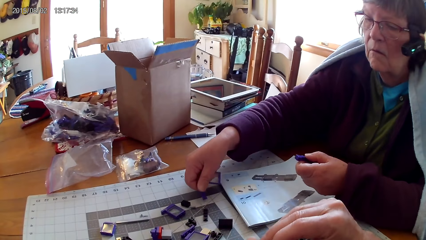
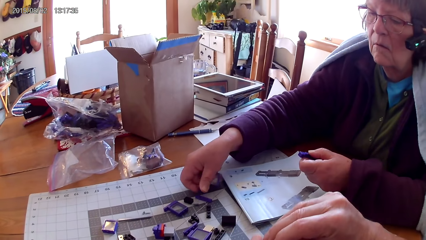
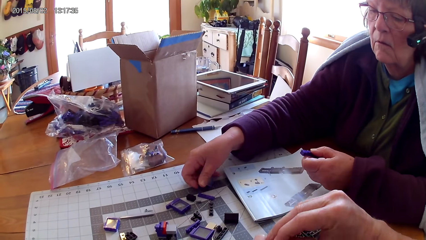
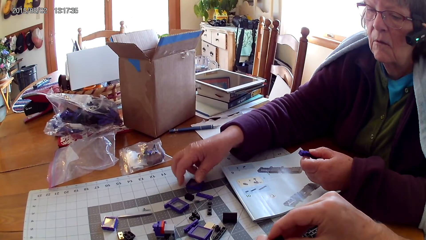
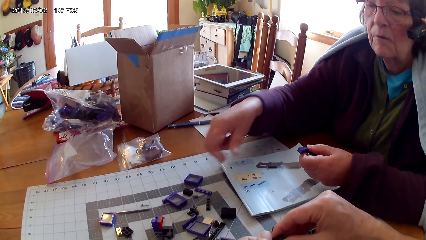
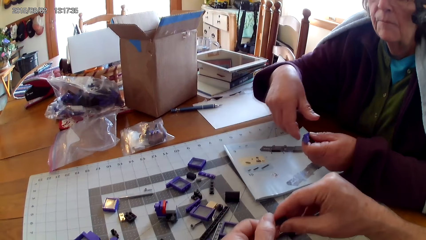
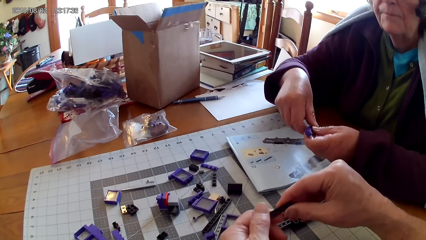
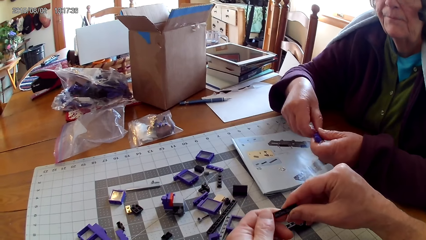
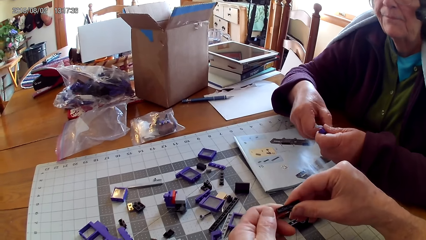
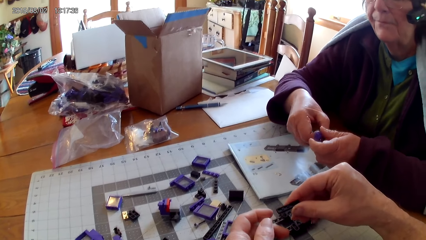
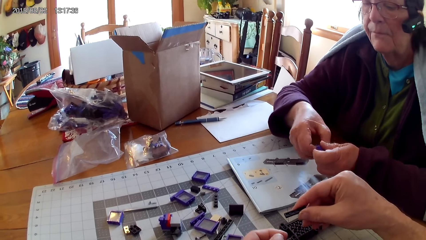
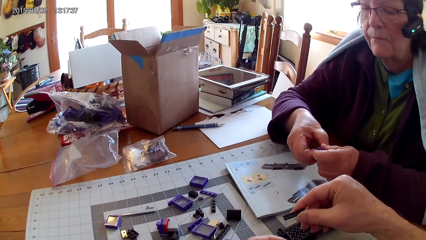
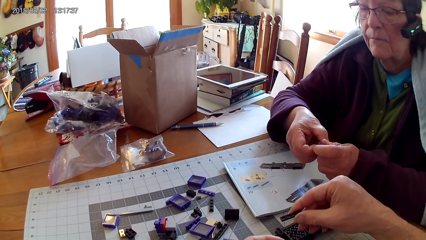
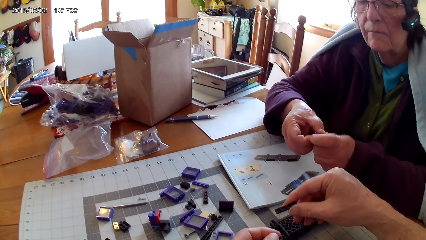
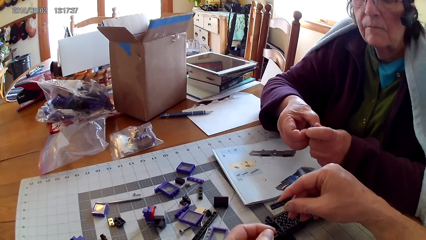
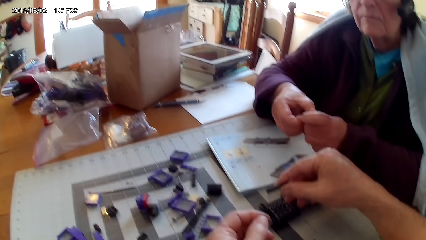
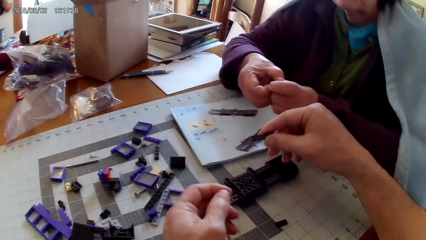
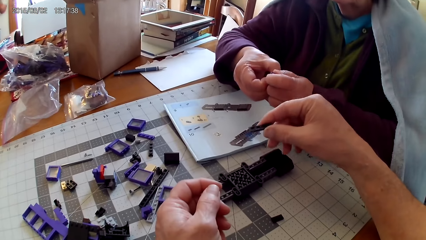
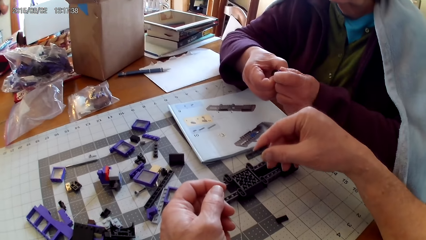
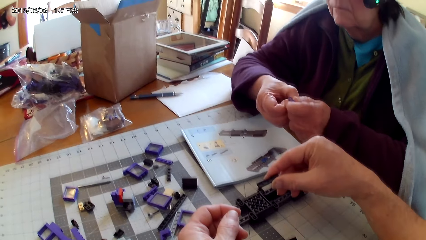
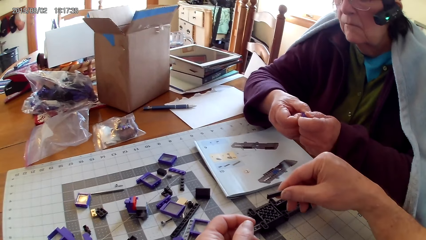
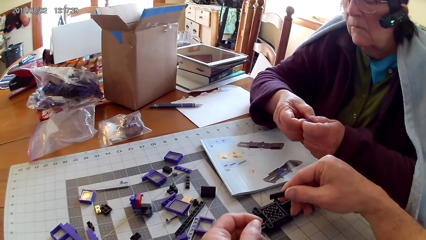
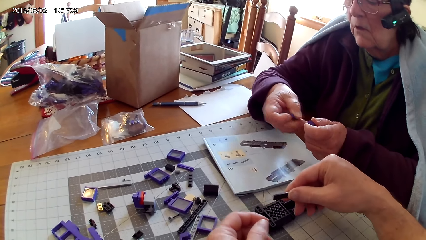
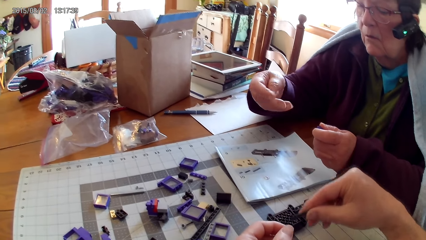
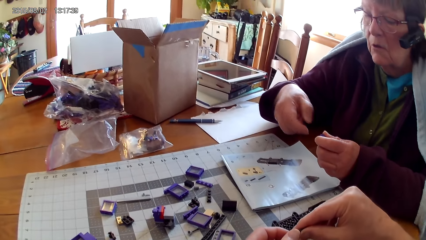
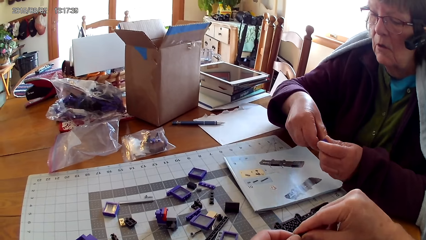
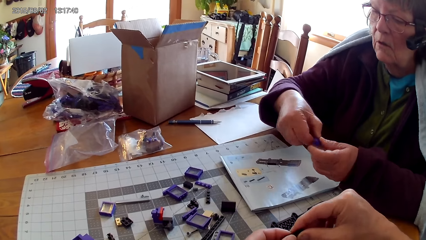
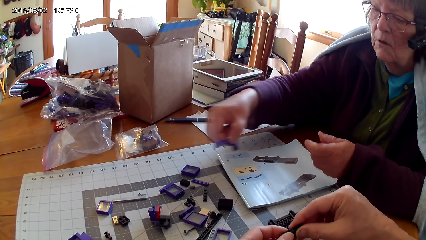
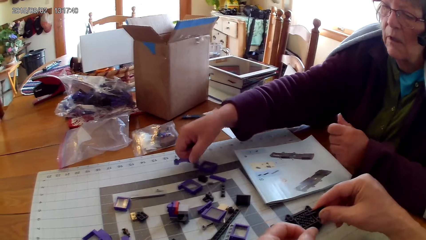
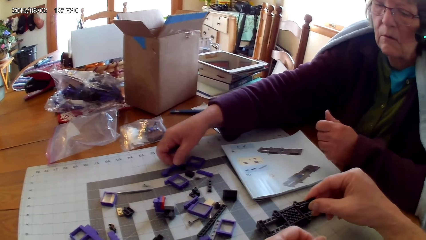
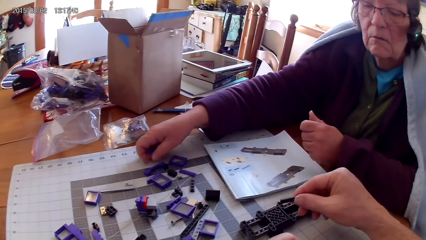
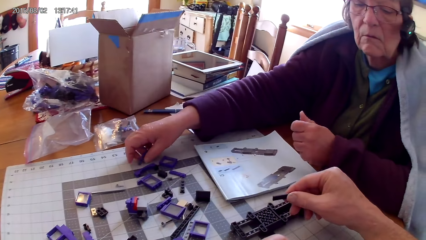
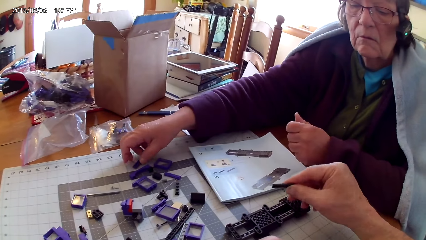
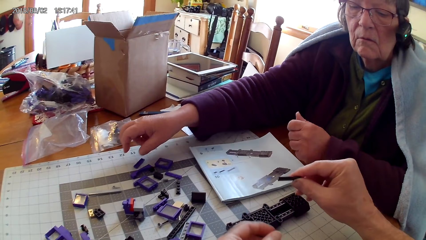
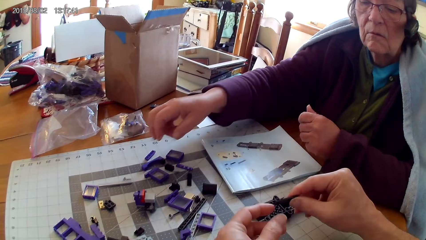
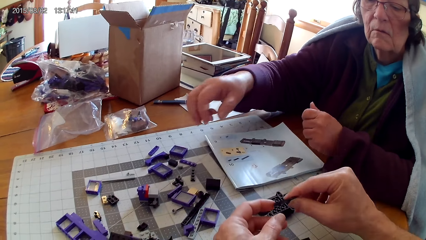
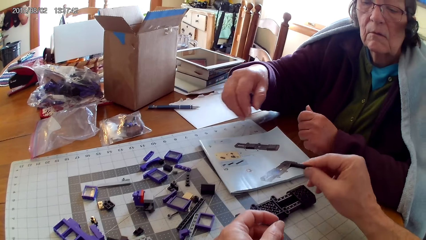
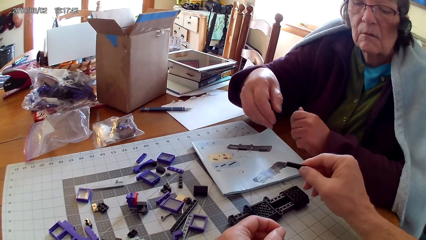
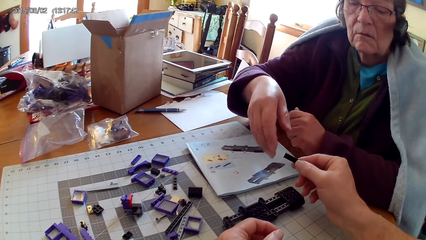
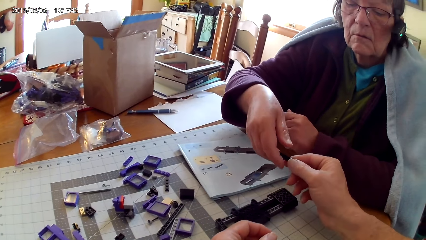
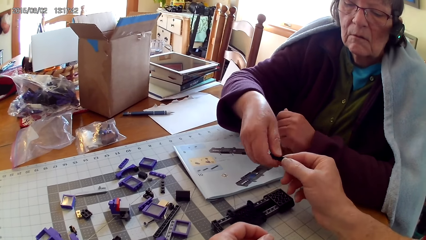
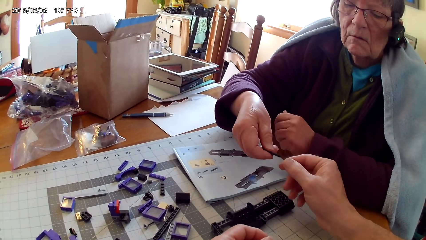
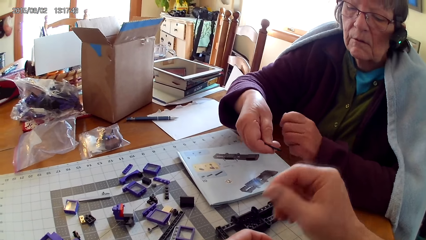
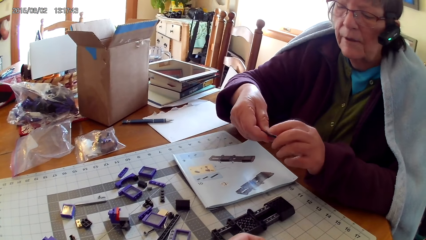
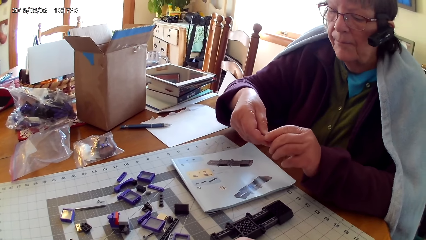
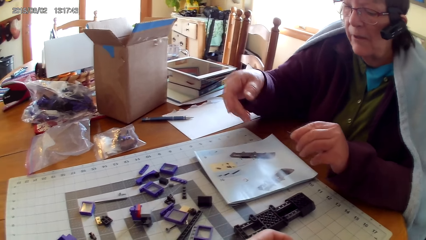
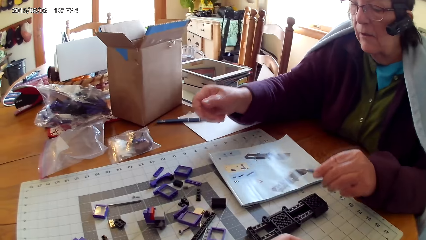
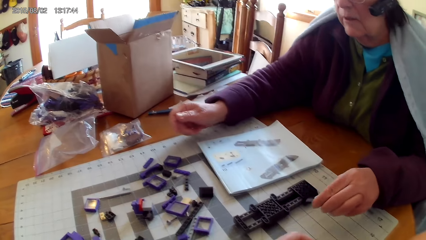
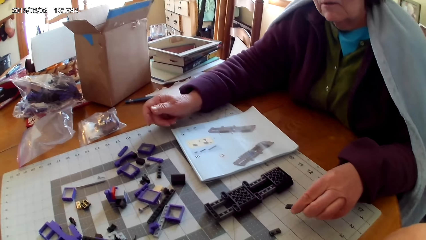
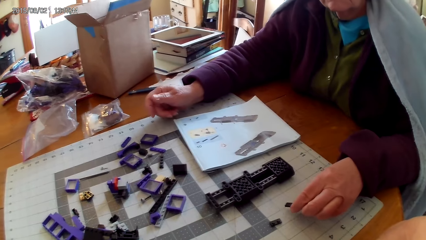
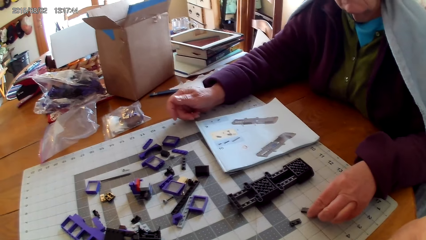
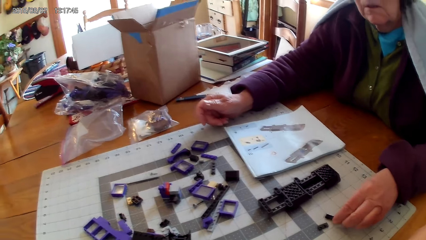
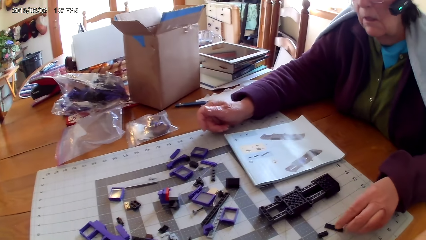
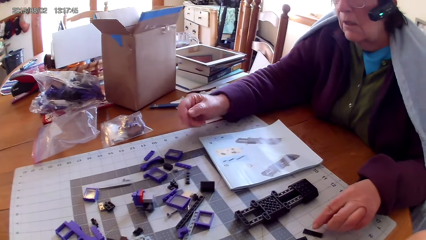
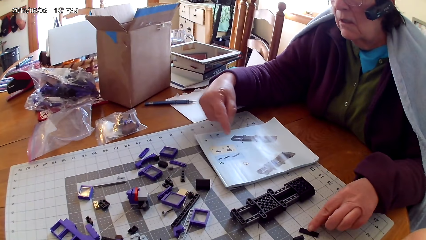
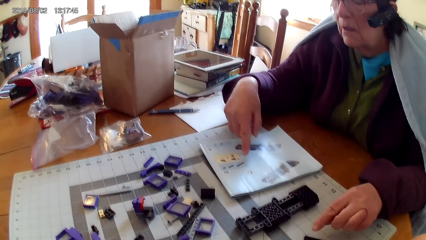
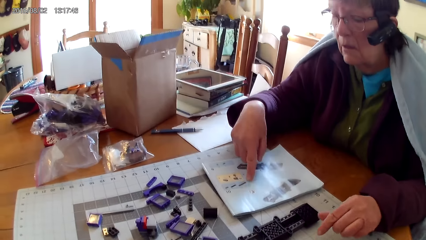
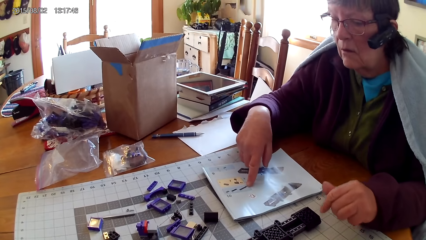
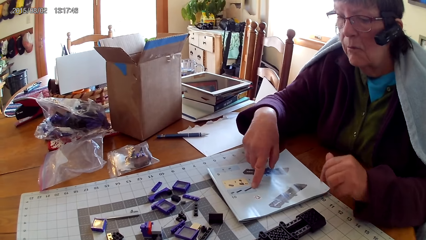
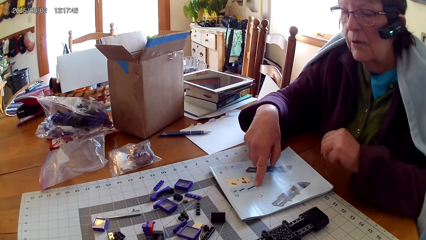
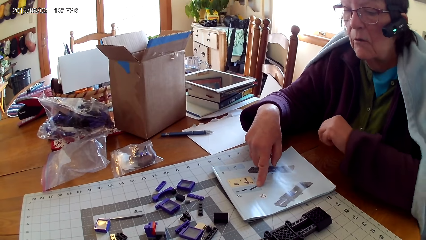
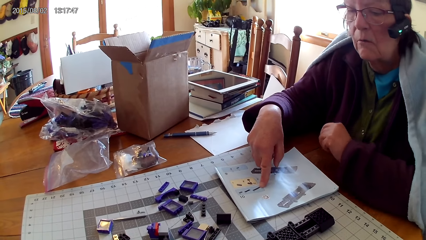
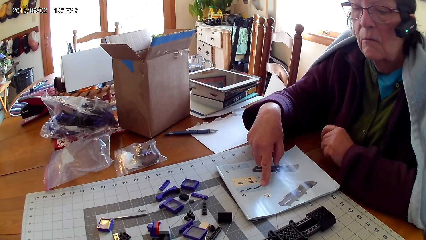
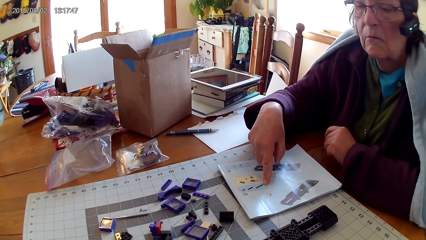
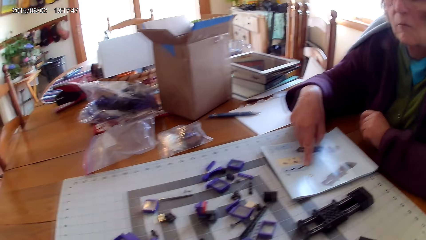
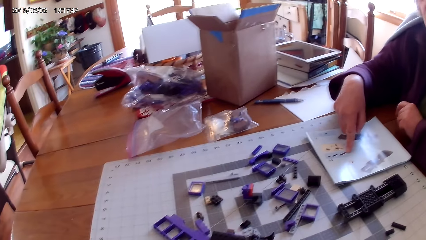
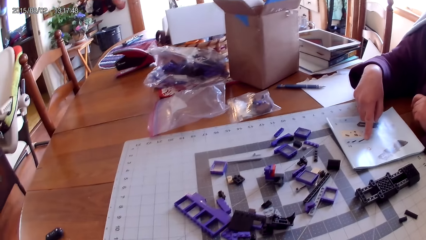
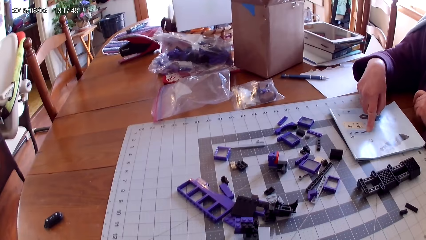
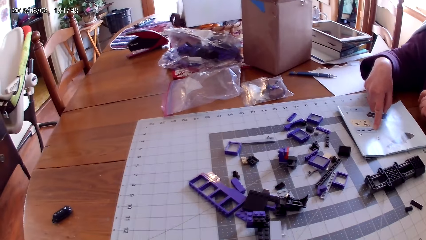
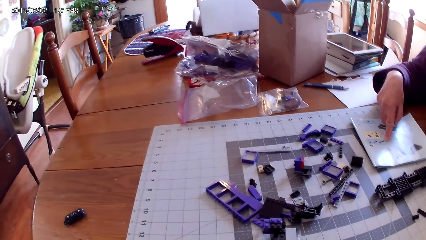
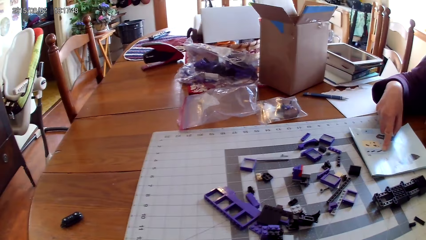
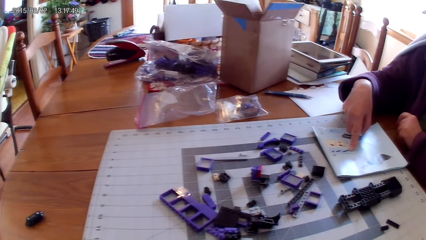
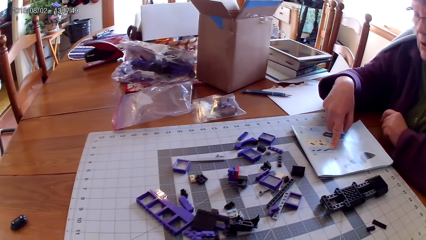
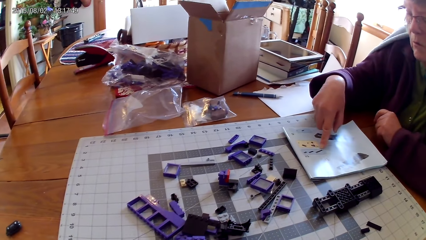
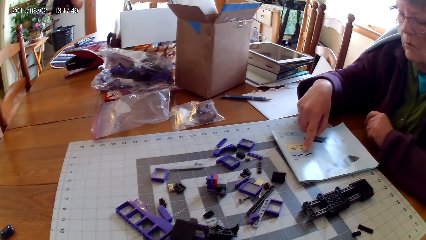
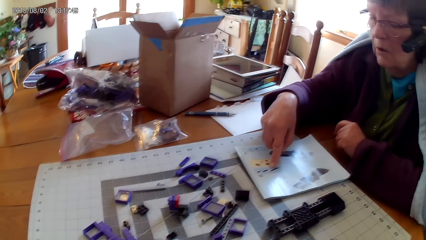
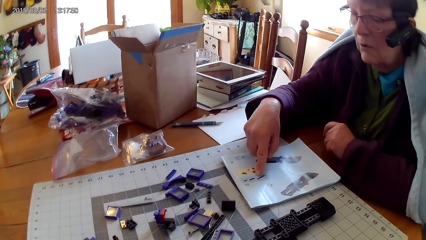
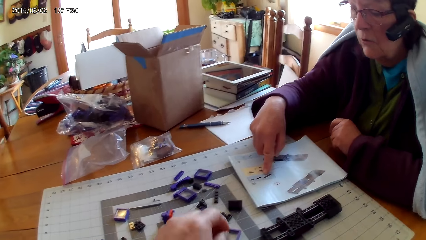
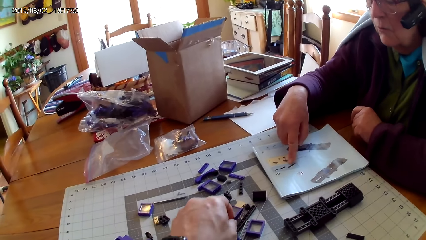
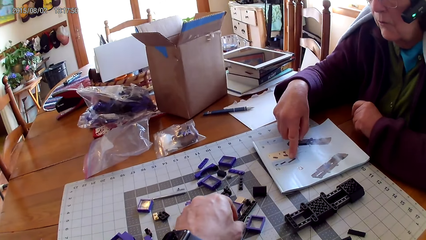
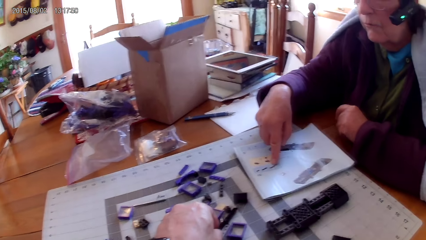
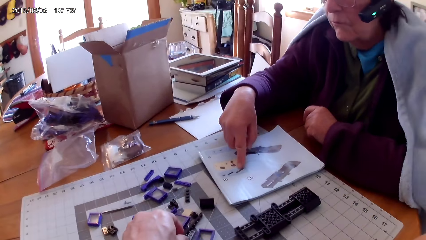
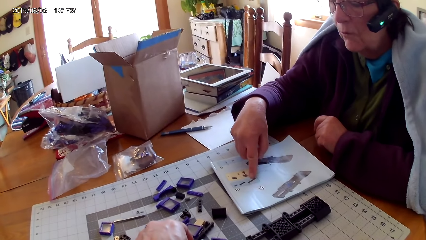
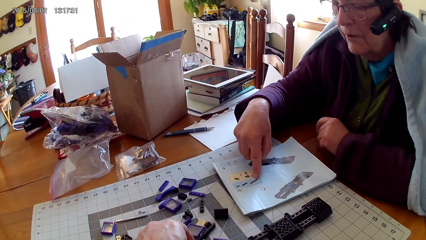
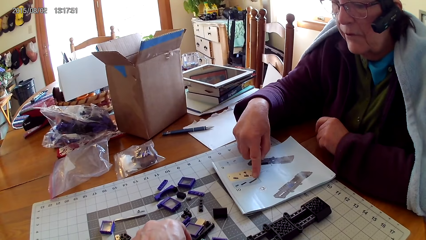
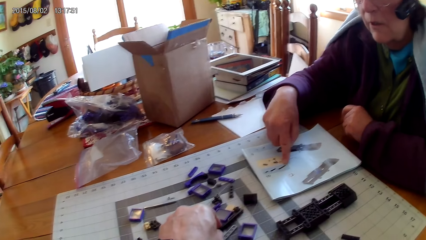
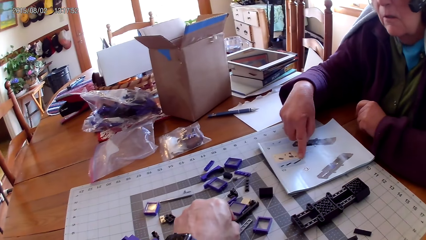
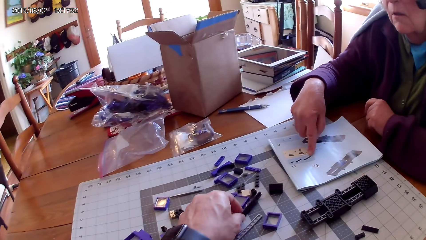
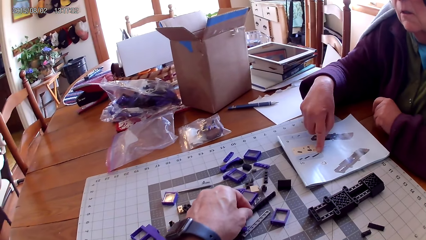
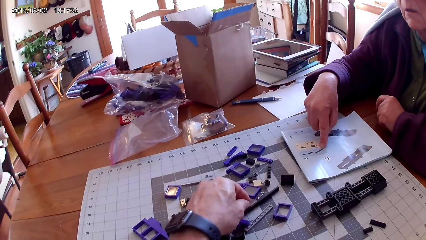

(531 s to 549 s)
The camera wearer takes a spare part. A woman puts the spare part on the table. The camera wearer fixes the spare parts. They hold the spare parts with one hand. They fix the spare part. The woman puts the spare part on the table. The camera wearer looks at the spare part. They give the spare part to the woman. The woman puts the spare part on the table. She points on the manual book. She touches the book with a finger. She leans her hand on the table. The camera wearer looks around. They look around again. They hold a plastic on the table.
